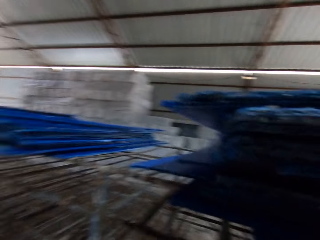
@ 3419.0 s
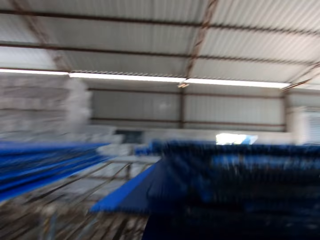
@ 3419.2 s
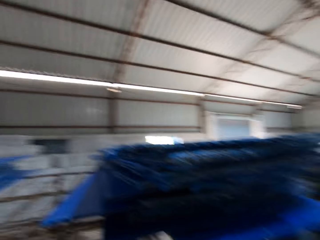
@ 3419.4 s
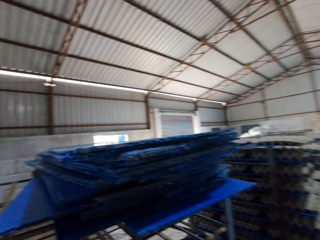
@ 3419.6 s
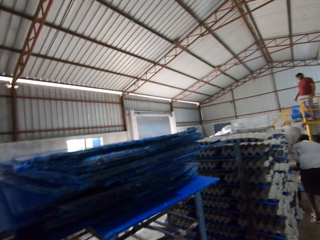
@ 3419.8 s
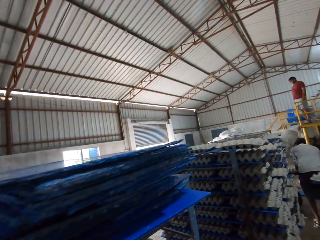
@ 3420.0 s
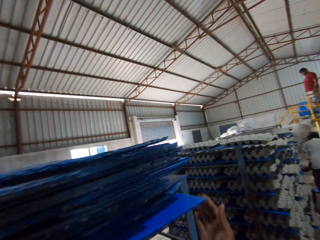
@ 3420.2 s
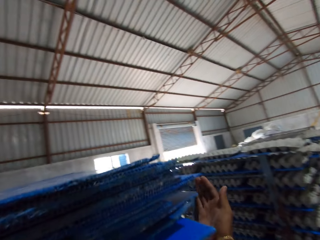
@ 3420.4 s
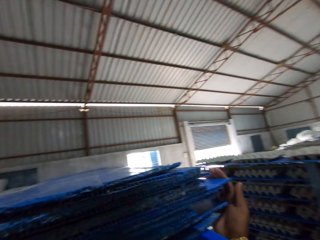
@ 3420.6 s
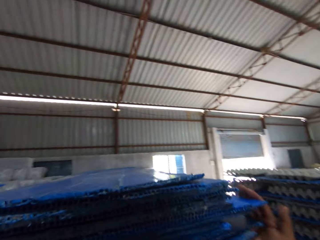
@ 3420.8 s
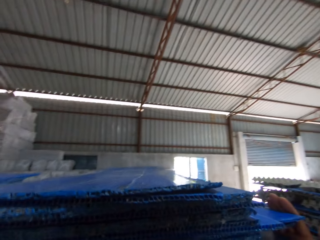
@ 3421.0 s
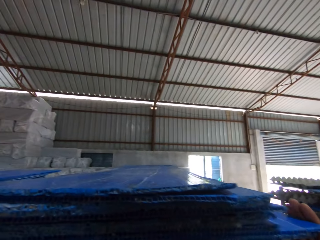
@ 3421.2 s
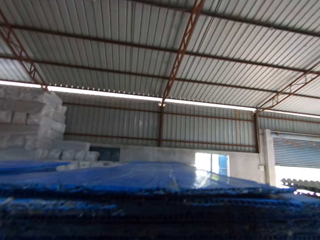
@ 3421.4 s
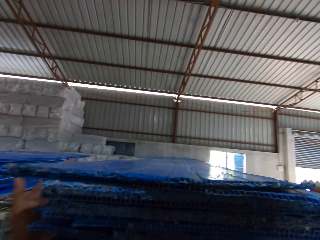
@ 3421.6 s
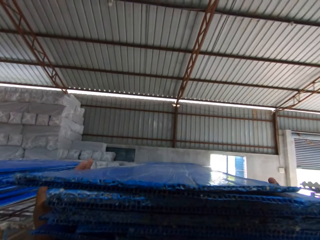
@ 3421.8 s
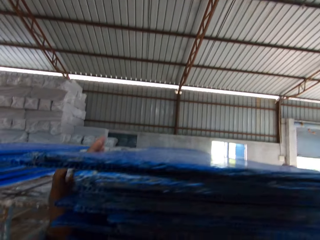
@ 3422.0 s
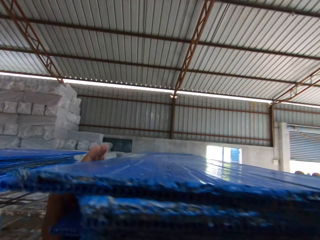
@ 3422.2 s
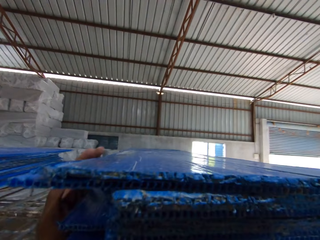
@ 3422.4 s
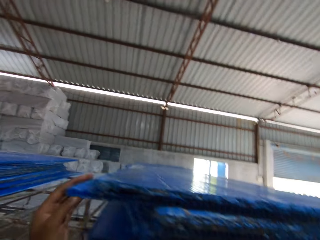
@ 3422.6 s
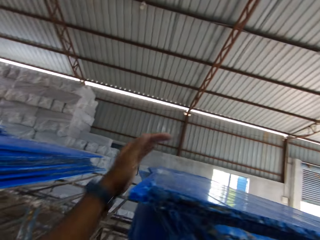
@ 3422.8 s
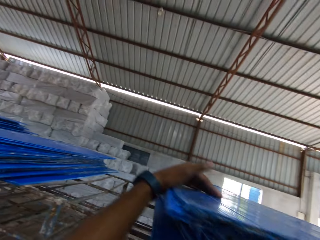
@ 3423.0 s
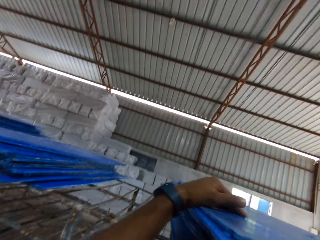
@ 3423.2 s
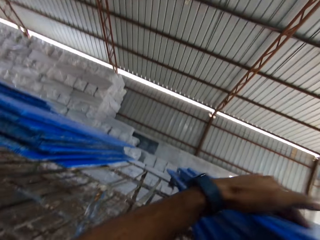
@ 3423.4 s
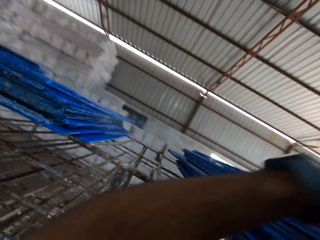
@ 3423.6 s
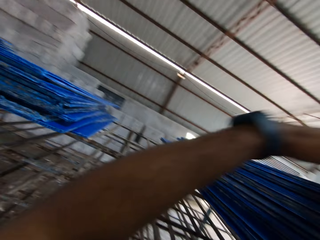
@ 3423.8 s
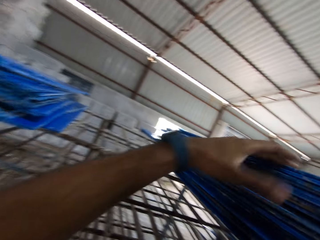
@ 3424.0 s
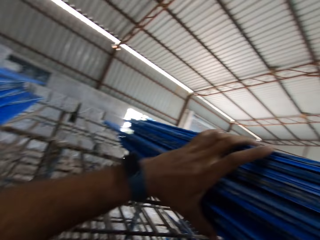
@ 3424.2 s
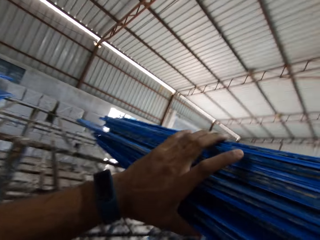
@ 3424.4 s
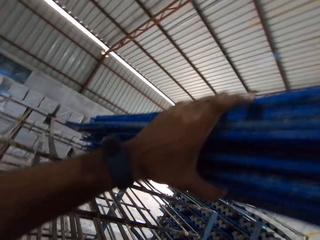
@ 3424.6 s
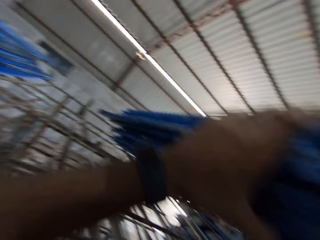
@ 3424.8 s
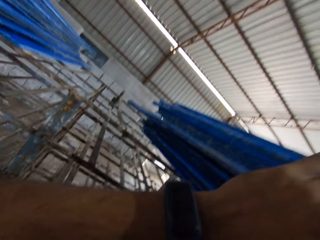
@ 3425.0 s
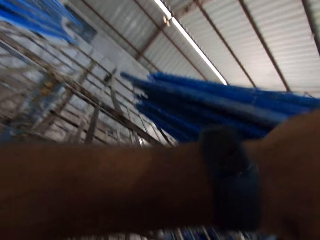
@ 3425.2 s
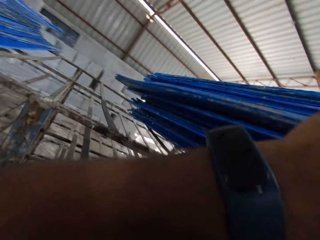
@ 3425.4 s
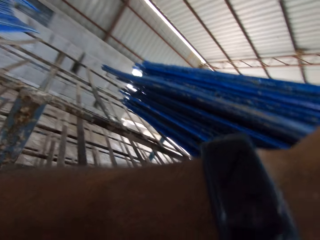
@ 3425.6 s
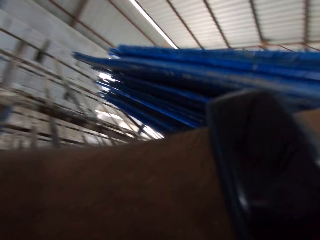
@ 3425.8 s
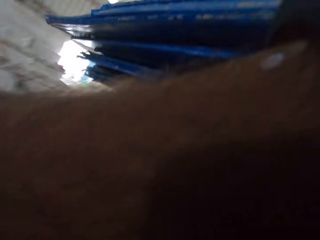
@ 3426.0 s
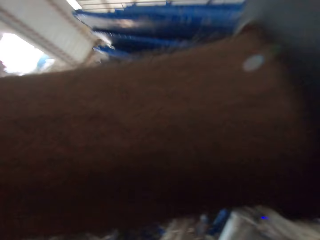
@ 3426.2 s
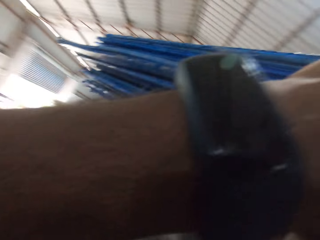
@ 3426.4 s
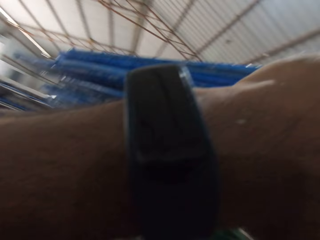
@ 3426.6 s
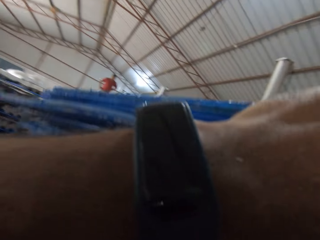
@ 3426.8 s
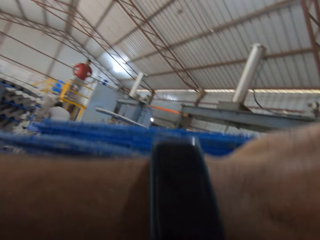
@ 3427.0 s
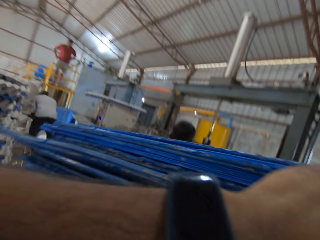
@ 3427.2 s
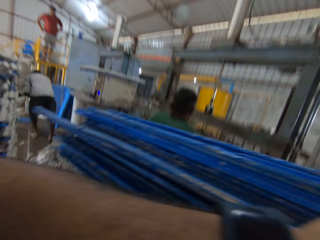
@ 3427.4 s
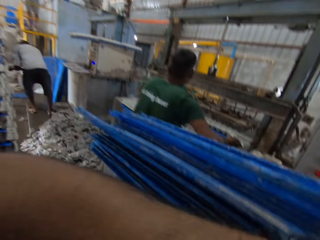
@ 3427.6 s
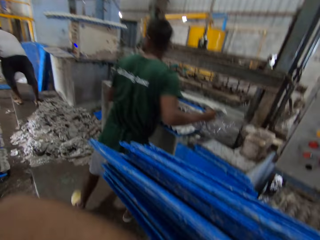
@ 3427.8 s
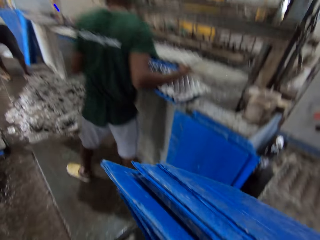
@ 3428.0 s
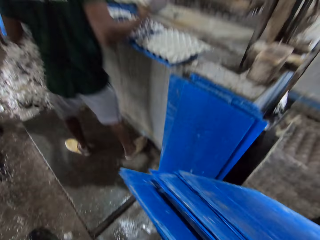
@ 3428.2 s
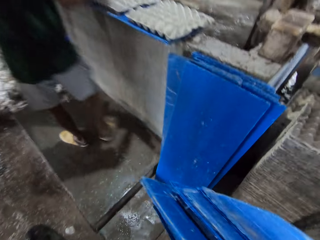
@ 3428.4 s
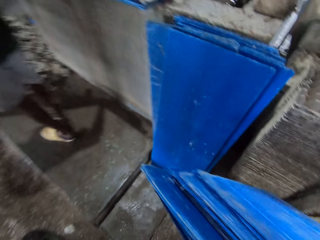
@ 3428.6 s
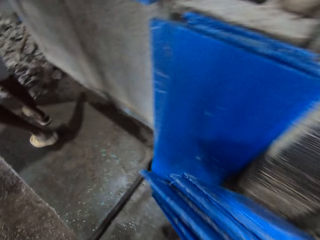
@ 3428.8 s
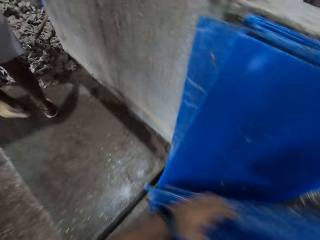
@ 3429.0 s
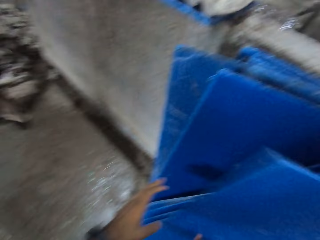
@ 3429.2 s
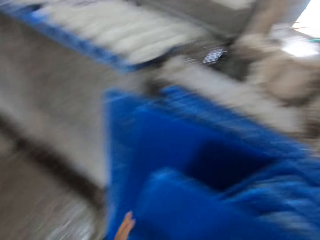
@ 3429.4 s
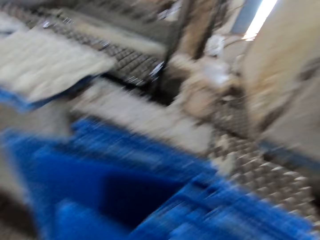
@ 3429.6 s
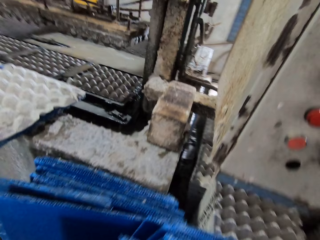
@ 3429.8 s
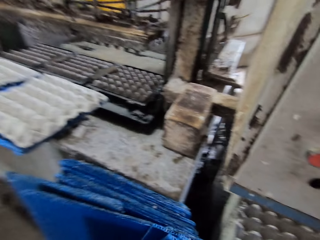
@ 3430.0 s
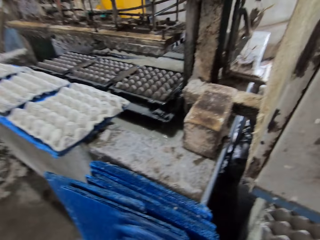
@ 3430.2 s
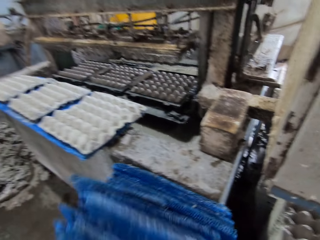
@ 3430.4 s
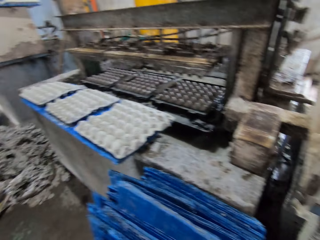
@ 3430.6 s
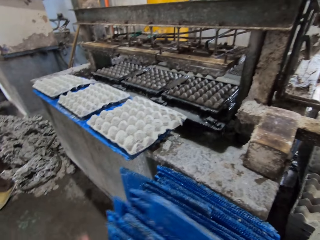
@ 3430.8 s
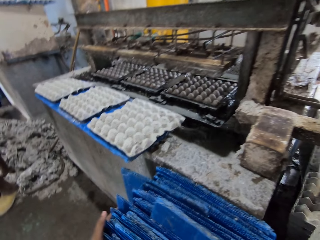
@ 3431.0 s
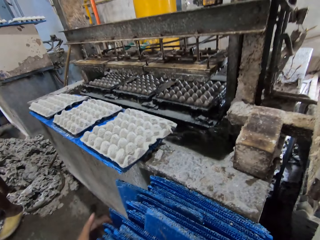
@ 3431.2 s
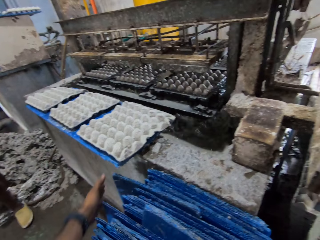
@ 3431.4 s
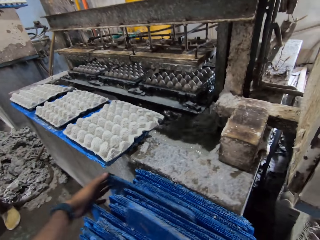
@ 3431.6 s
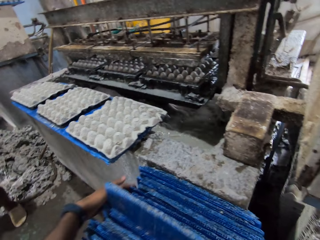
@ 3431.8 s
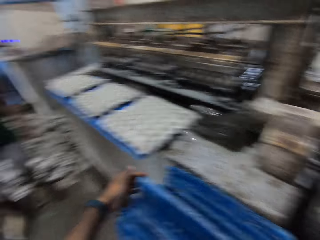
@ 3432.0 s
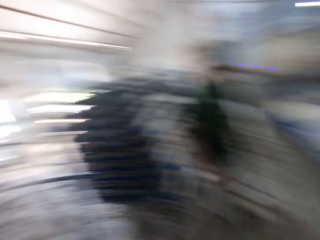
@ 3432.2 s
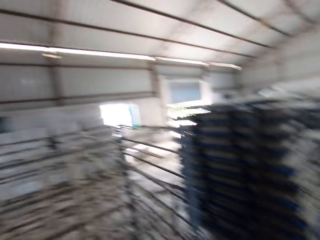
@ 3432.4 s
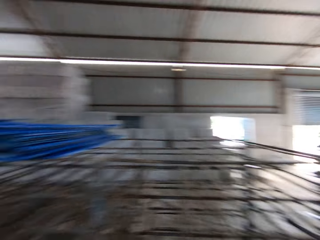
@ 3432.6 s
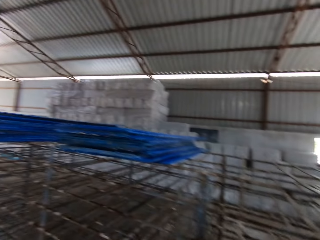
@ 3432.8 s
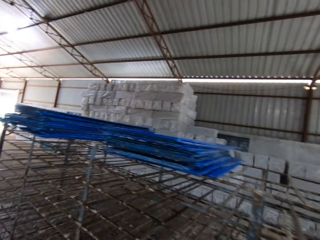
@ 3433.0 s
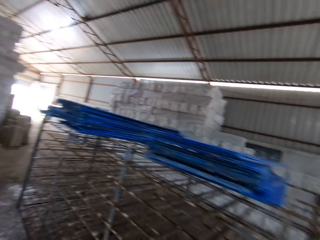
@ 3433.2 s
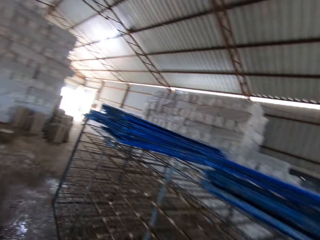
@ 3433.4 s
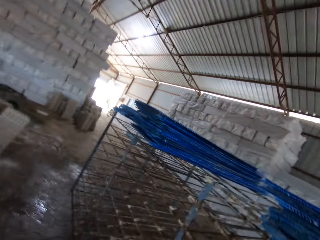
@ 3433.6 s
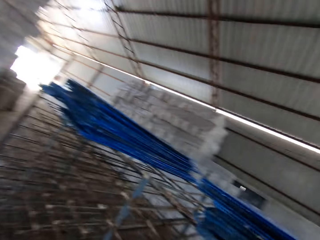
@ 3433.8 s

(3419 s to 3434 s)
The camera wearer carries a polypropylene plastic from the crate rack with both hands. They take the plastic sheets from the trolley. They drop the polypropylene plastic on the floor with both hands.

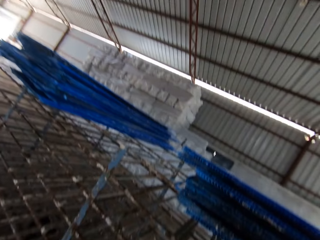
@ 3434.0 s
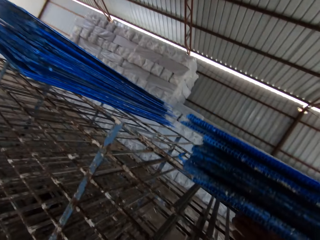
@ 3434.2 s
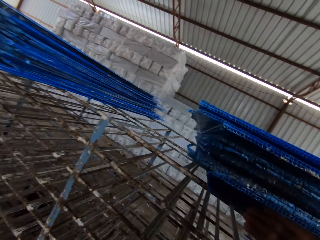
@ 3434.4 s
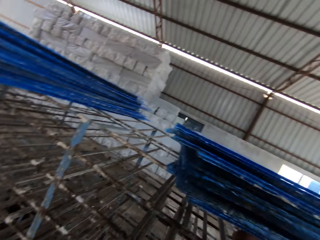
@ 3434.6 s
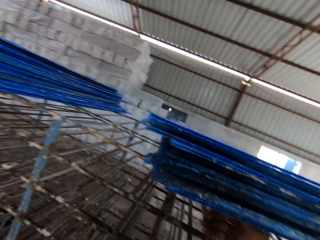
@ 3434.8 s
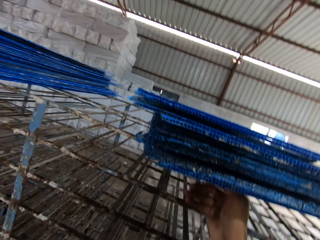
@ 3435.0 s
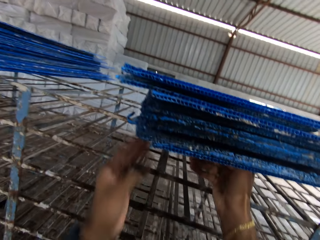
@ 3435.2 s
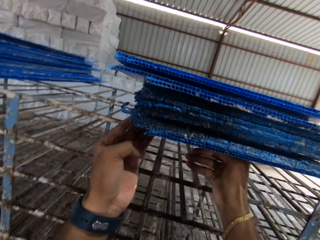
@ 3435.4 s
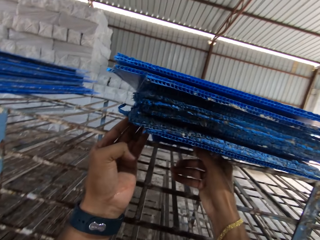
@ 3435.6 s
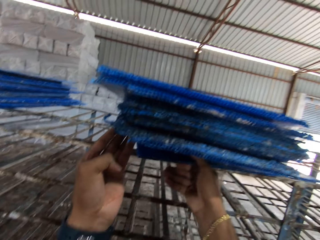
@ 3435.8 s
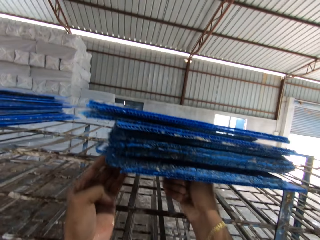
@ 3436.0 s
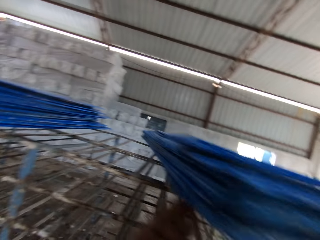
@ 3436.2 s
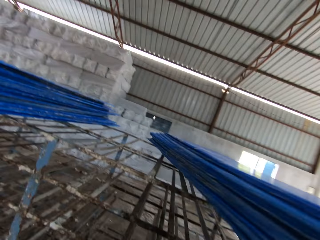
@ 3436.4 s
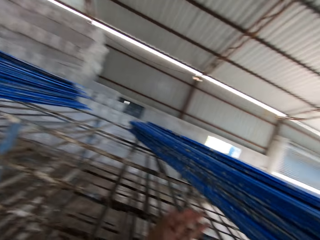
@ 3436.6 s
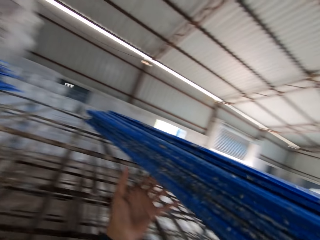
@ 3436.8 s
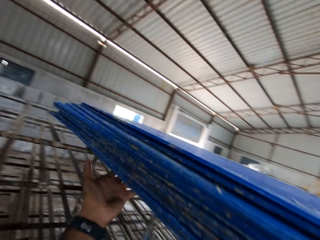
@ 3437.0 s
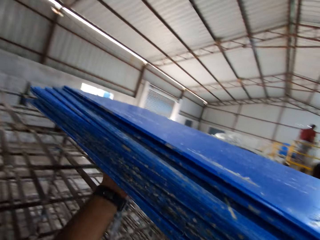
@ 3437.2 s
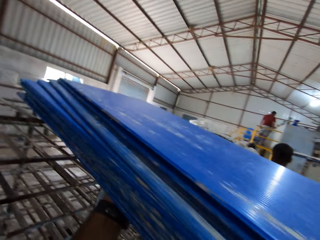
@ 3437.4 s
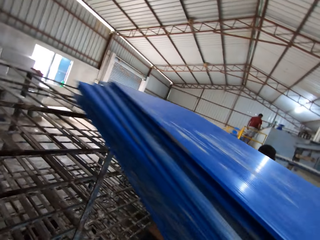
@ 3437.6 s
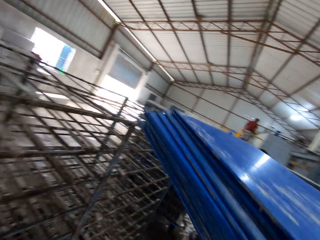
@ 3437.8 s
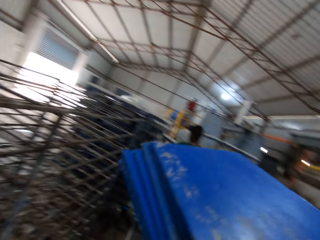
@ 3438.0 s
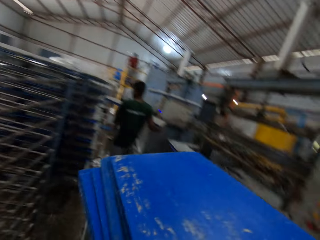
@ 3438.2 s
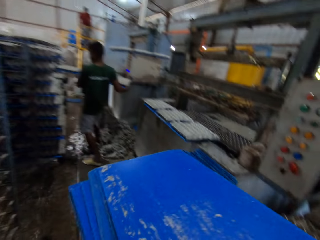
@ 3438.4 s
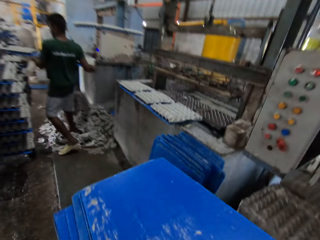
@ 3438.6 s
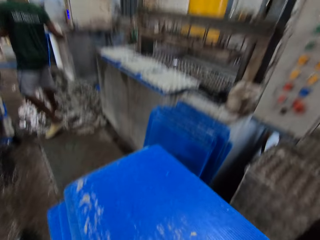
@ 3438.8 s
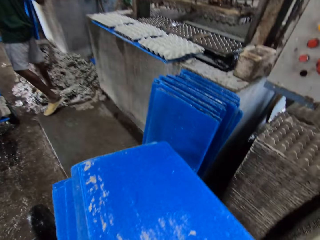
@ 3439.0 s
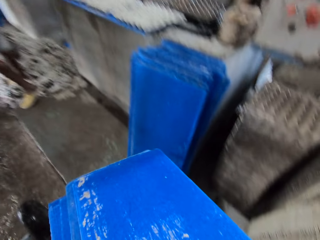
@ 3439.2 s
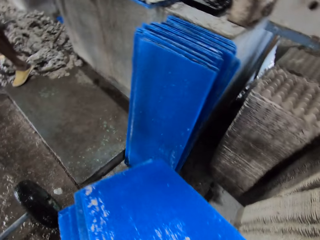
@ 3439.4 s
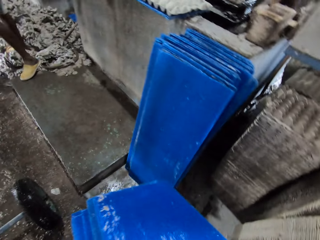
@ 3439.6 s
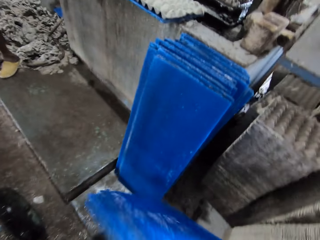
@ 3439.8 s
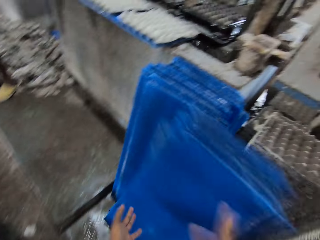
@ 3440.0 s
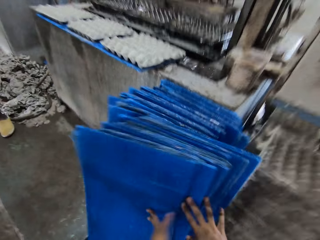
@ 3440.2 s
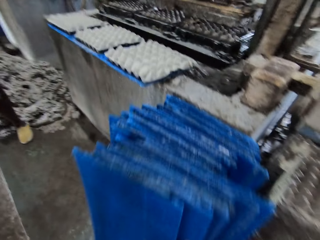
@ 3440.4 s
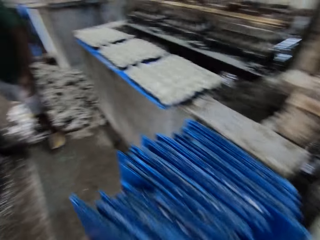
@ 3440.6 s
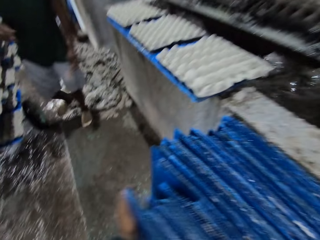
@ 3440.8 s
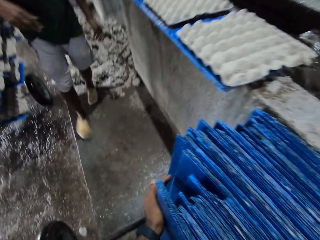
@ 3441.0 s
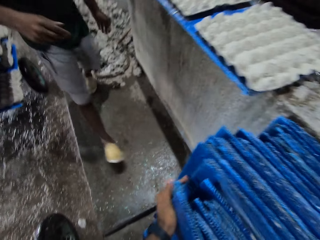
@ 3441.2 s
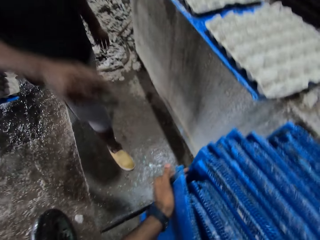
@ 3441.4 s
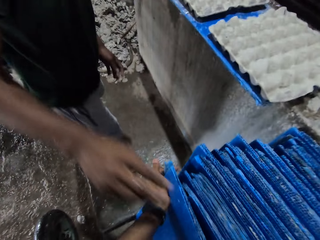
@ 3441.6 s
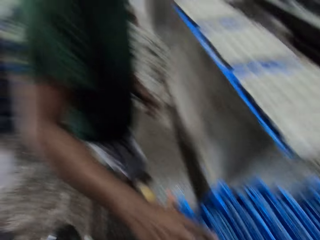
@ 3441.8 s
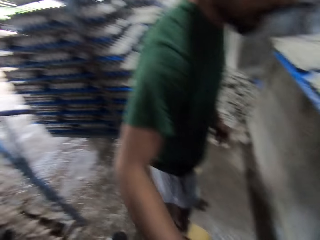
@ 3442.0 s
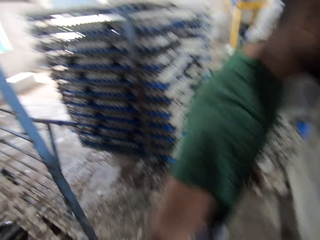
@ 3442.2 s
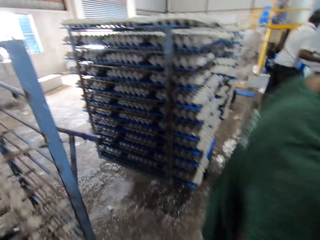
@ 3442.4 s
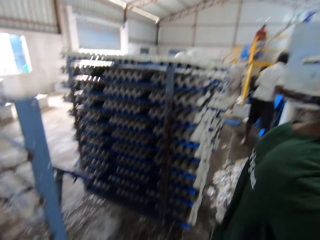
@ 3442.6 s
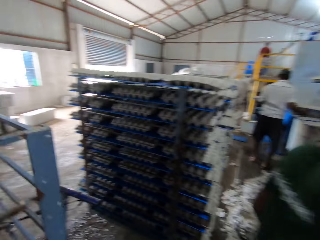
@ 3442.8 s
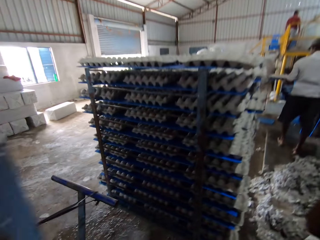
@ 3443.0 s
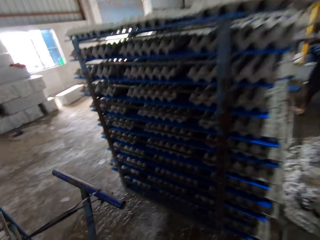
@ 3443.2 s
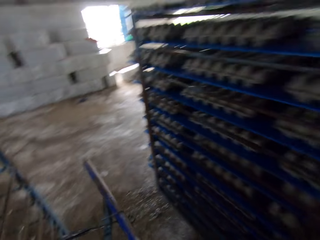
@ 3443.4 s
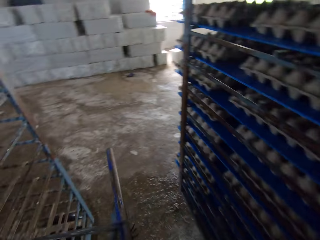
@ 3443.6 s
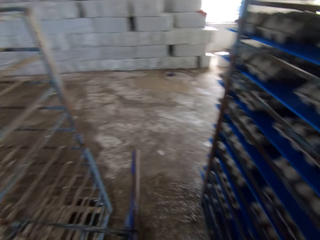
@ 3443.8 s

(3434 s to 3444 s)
The camera wearer carries a polypropylene plastic from the crate rack with both hands. They take the plastic sheets from the trolley. They drop the polypropylene plastic on the floor with both hands. The man picks up the polypropylene plastic from the floor with his right hand.
